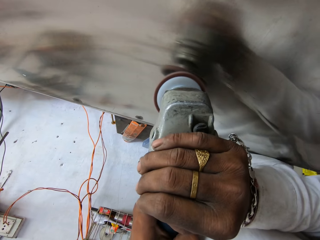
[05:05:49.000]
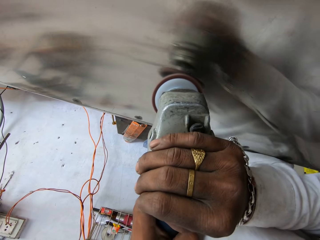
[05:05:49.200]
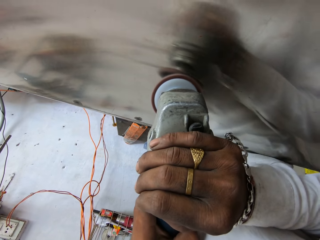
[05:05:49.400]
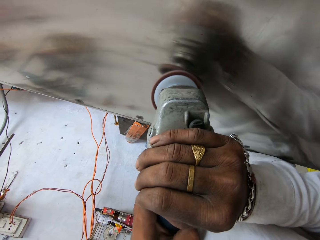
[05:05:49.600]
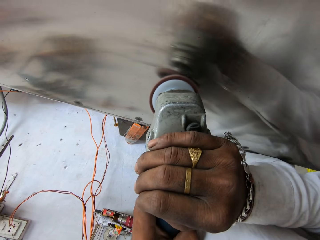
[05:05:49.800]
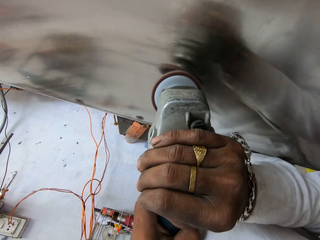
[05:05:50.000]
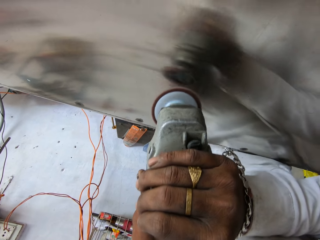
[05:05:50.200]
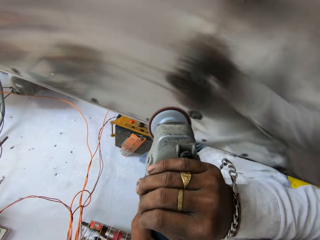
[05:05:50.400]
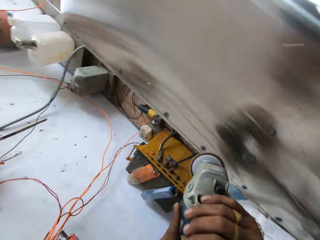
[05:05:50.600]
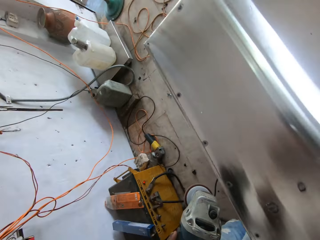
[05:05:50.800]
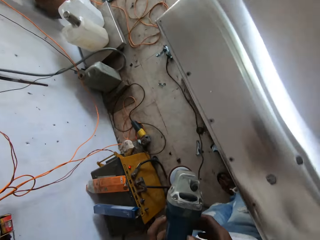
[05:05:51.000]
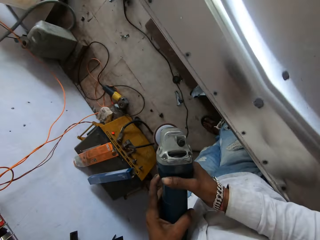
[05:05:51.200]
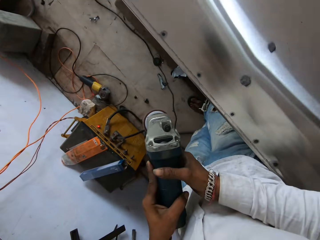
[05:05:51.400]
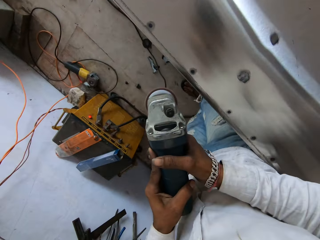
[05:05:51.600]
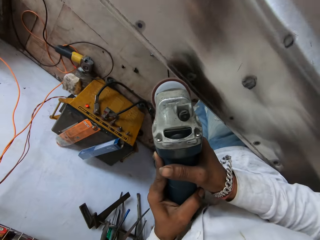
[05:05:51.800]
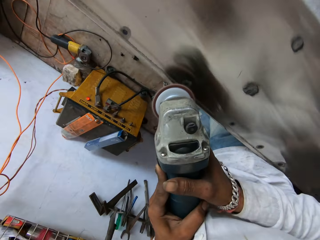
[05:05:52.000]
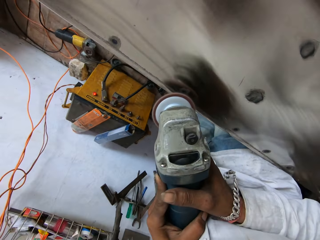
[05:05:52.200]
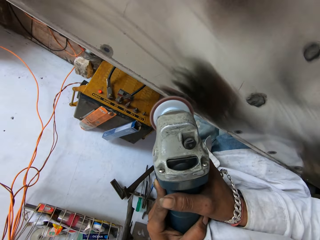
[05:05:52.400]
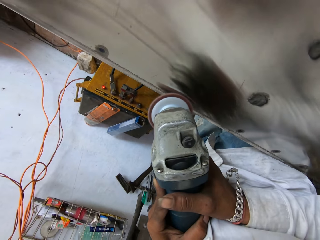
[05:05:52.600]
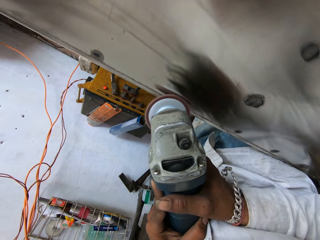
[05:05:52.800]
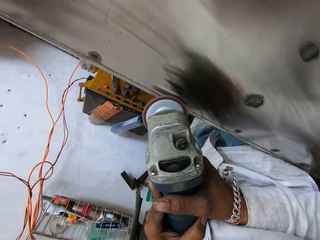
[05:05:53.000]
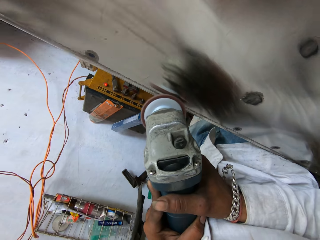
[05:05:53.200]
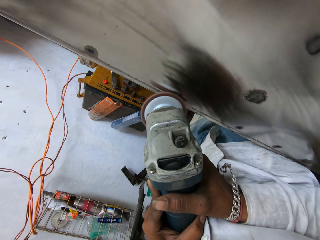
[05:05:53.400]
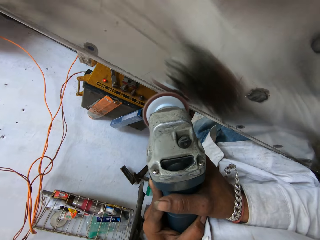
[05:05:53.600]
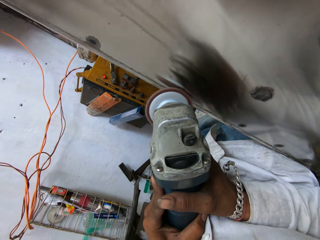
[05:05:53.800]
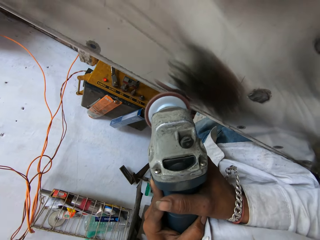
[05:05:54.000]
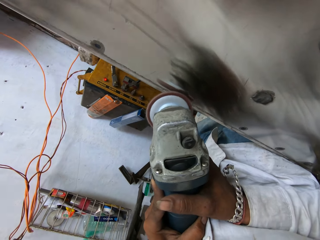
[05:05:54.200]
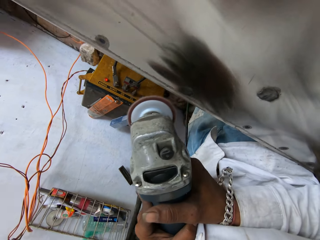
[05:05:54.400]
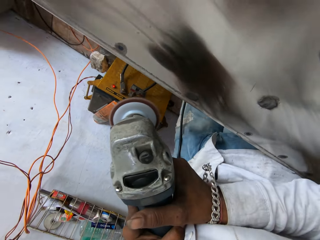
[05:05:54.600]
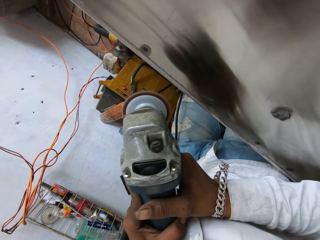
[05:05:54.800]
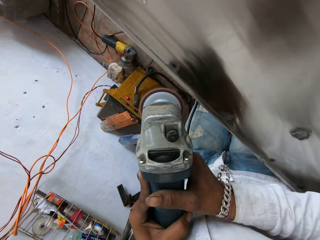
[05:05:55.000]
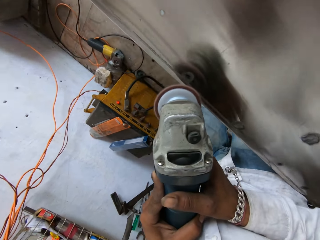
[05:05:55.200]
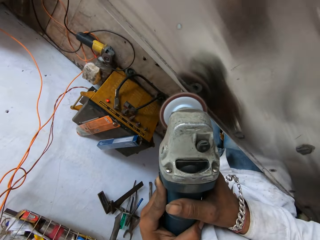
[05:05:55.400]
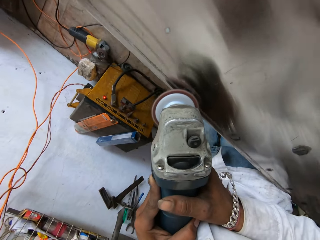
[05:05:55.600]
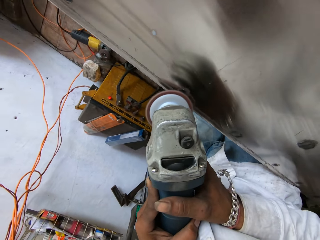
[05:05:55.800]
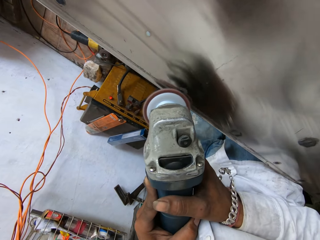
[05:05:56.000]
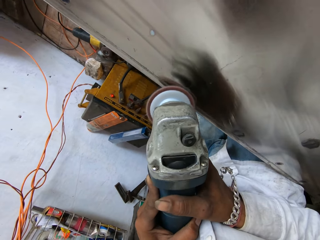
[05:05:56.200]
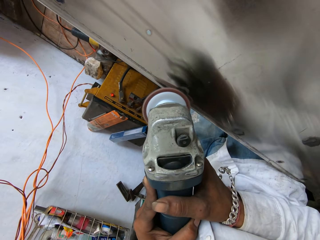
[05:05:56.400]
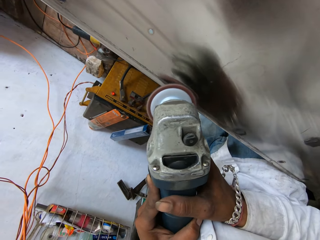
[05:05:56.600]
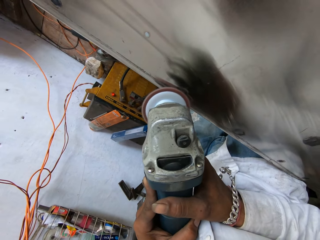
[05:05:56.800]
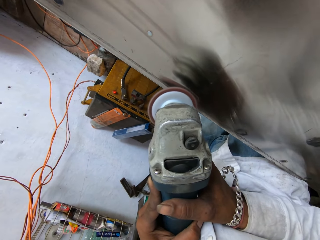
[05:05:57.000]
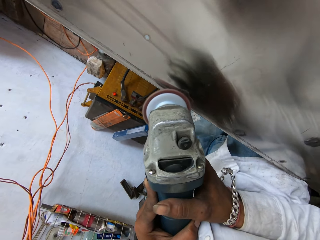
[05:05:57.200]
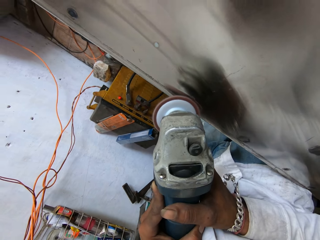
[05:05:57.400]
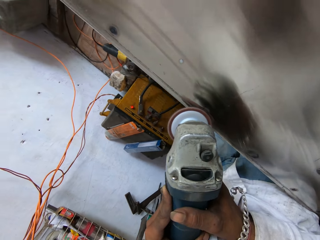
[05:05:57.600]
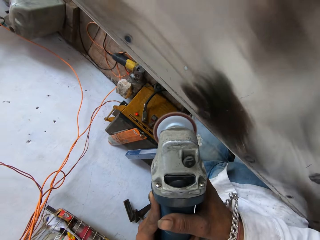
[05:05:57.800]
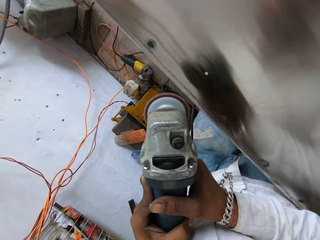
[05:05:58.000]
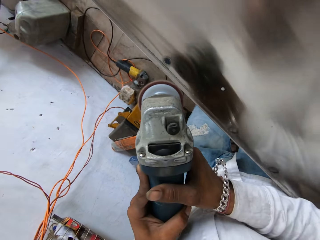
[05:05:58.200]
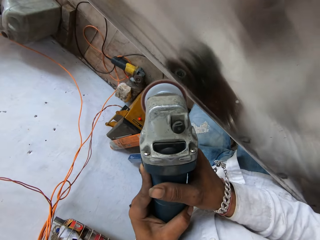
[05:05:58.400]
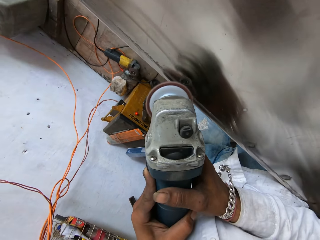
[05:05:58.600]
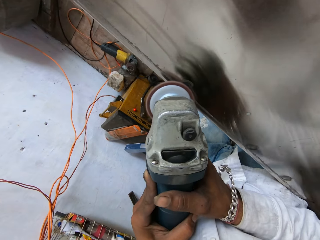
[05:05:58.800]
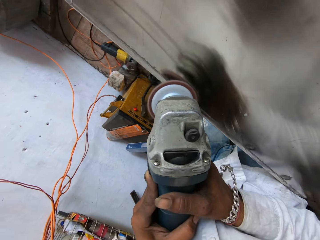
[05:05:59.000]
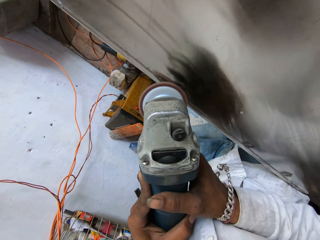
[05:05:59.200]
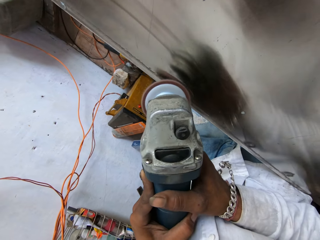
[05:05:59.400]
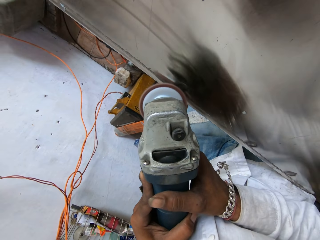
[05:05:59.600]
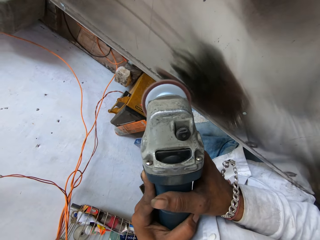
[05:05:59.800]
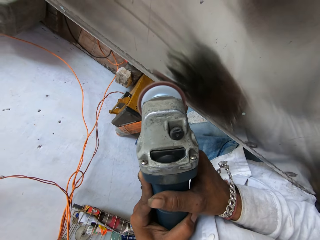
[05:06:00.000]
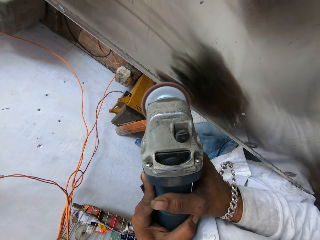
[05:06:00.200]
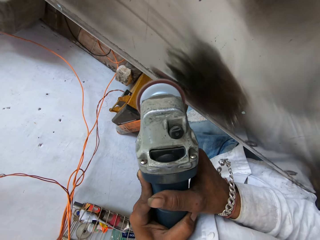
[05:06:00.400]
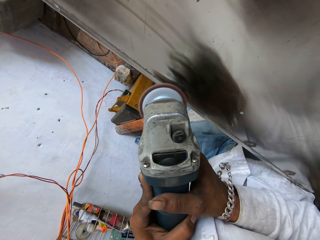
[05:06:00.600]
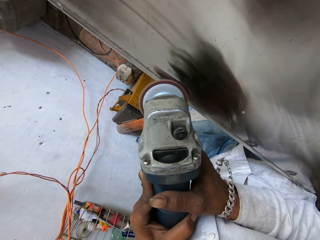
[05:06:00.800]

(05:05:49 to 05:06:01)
The camera wearer turns around the table. They grind the surface of the table with a metal grinder.

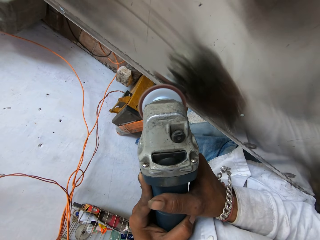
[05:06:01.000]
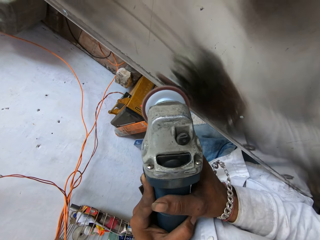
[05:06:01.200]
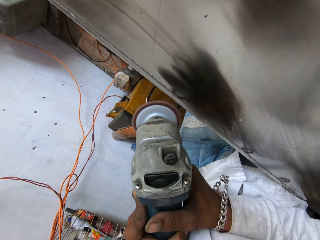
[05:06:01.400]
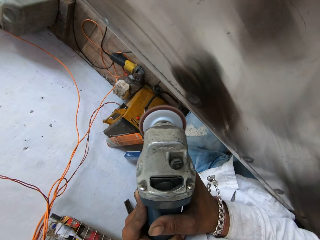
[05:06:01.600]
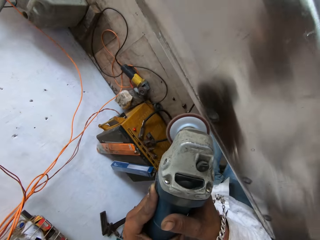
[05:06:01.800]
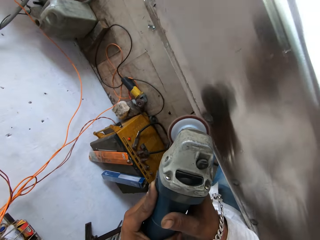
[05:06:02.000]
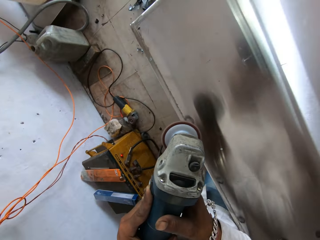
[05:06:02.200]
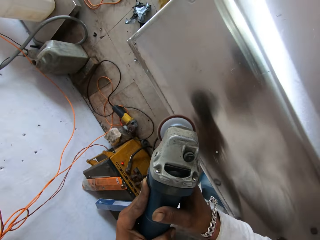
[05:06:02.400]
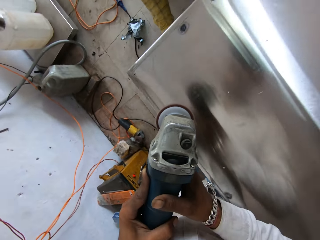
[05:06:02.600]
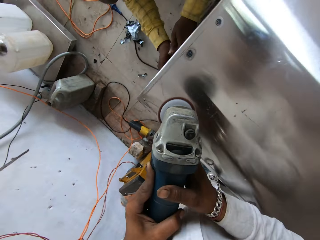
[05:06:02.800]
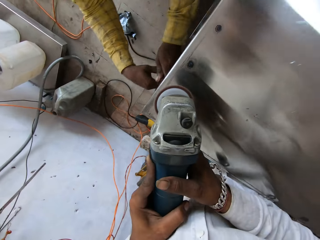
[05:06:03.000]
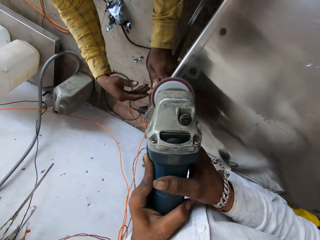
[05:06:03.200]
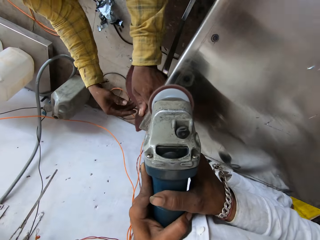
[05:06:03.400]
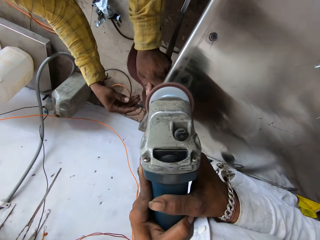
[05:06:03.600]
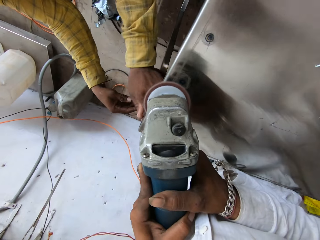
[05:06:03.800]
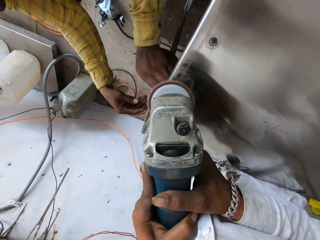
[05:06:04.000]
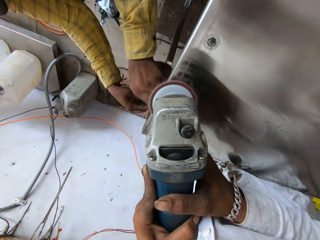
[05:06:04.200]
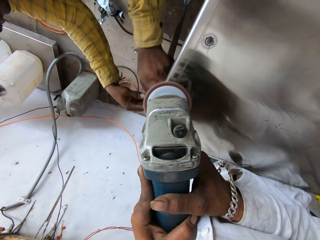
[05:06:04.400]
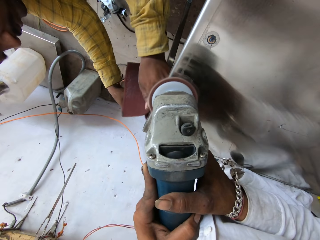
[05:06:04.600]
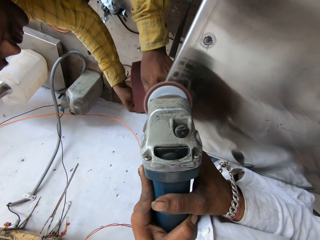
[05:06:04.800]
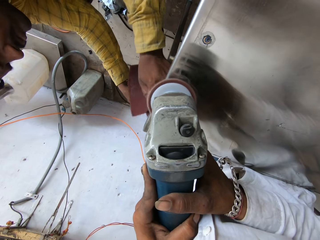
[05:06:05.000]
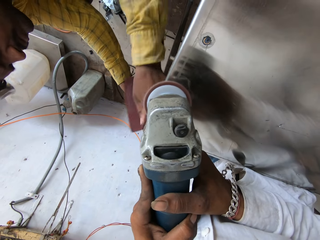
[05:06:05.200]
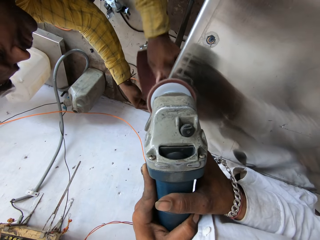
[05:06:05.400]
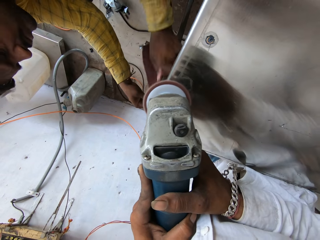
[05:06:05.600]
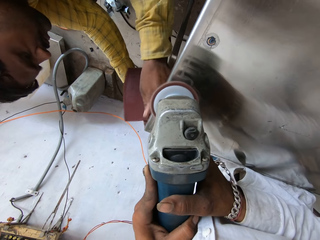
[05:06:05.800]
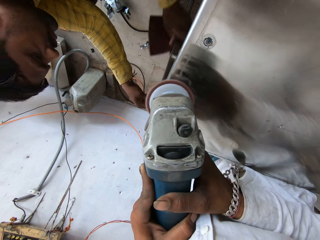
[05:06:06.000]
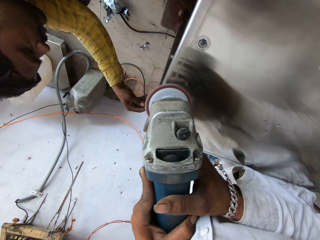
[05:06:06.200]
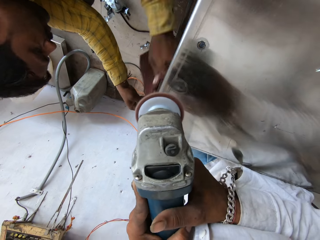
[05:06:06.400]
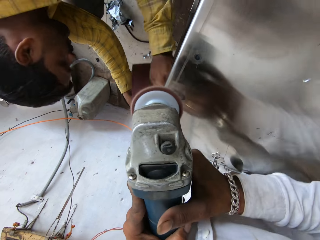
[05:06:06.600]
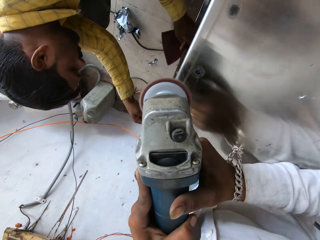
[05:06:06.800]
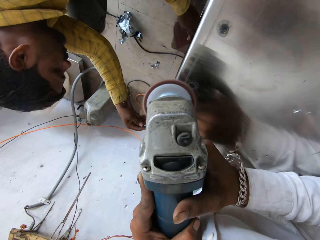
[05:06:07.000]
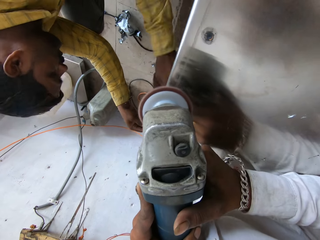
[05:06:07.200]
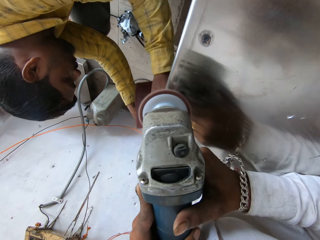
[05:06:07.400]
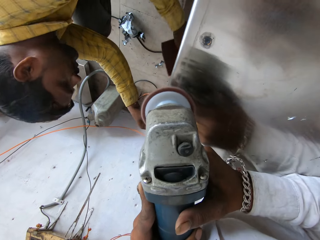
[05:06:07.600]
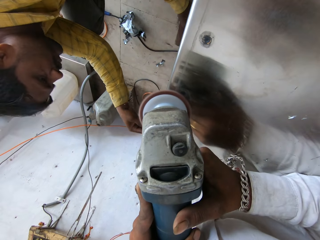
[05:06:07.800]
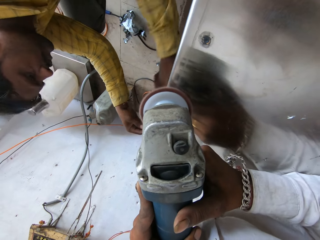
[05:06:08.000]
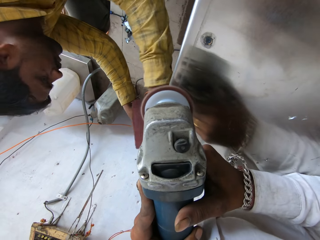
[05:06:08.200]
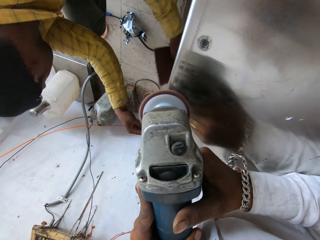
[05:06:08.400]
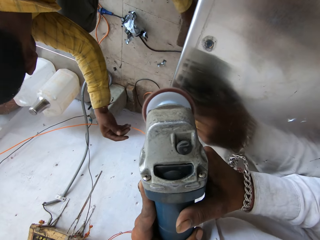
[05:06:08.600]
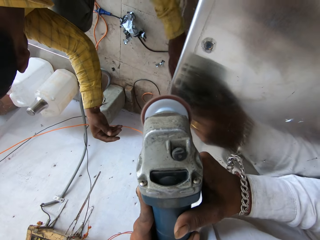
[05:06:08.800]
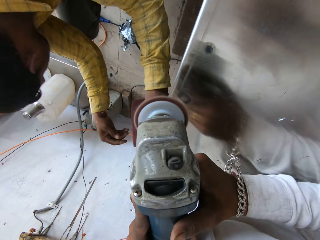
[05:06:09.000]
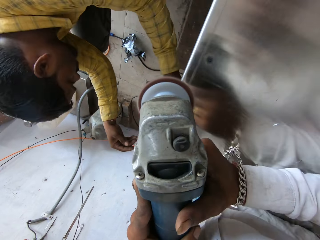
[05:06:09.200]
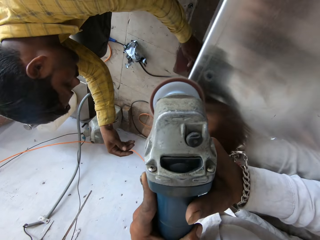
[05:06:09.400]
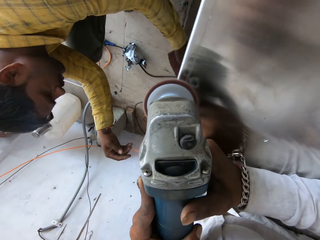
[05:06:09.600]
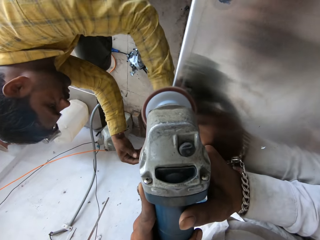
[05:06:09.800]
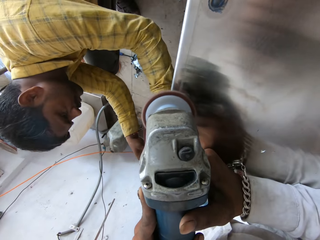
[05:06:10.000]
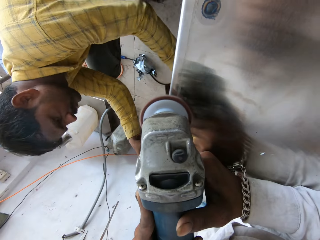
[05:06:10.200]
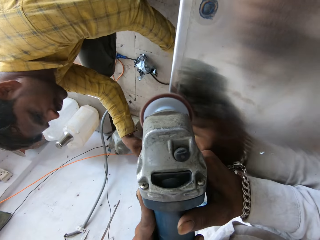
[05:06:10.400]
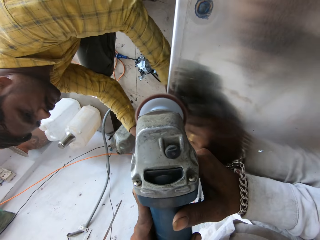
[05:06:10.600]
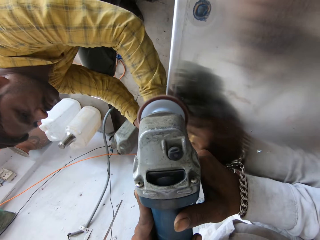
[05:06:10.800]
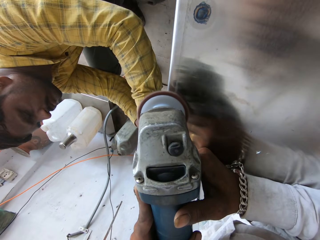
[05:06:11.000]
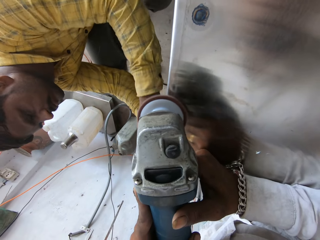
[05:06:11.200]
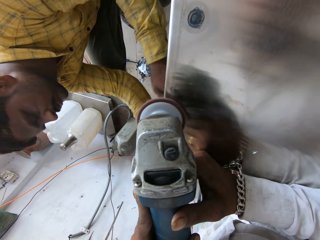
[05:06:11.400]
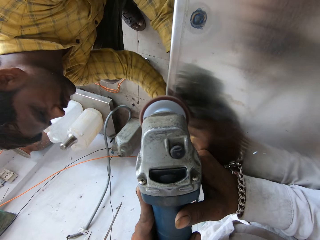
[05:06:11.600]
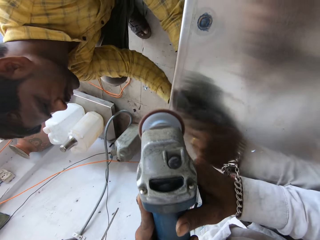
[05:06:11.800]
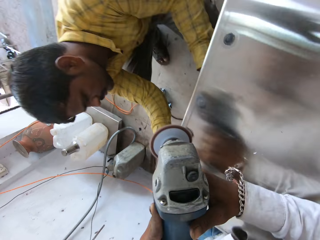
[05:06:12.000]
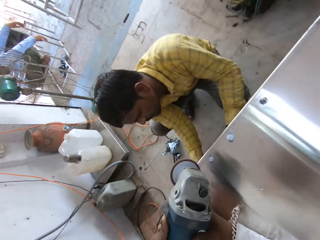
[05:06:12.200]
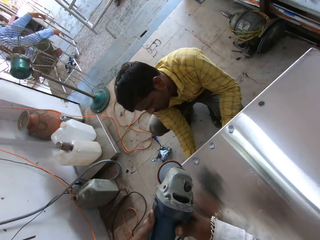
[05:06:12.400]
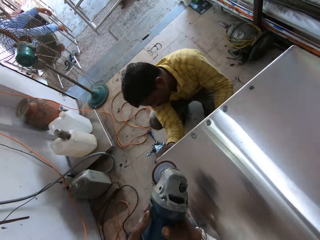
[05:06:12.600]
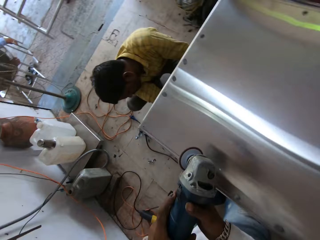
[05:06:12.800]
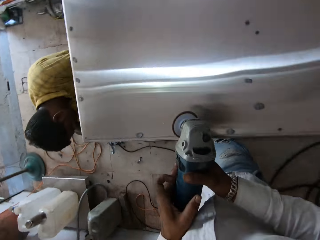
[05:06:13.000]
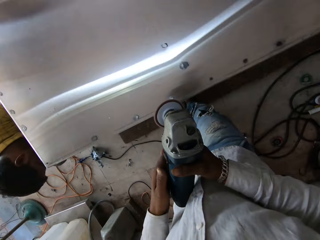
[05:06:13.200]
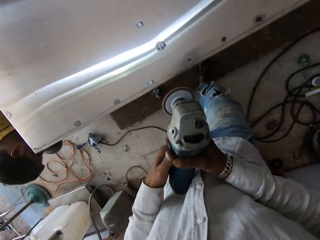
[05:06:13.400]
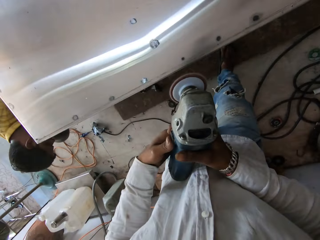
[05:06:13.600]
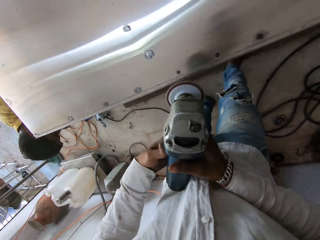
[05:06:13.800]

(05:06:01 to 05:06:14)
A man smoothens the table with the sandpaper. The camera wearer moves around the table.
